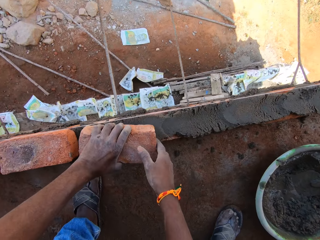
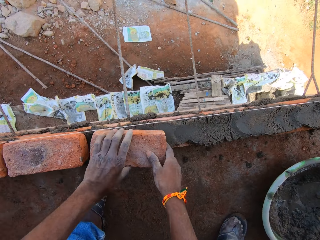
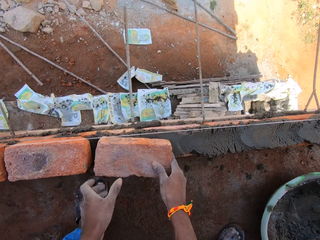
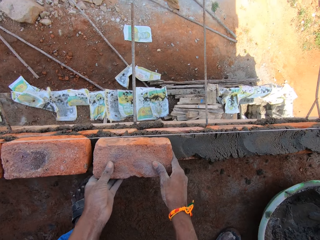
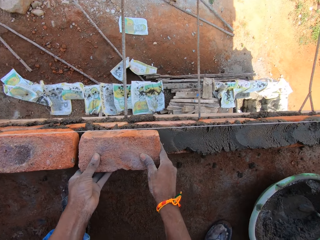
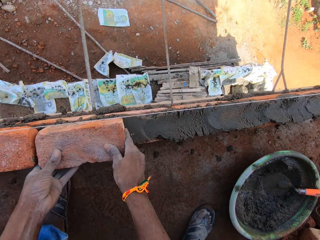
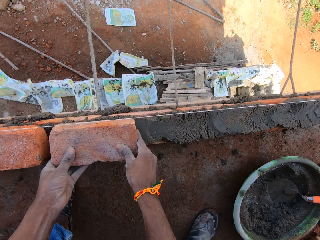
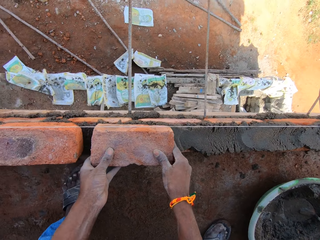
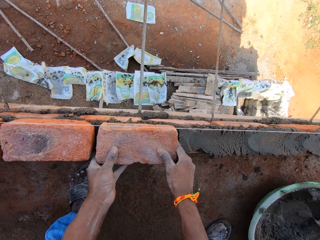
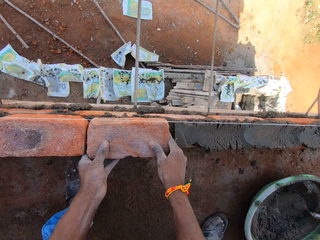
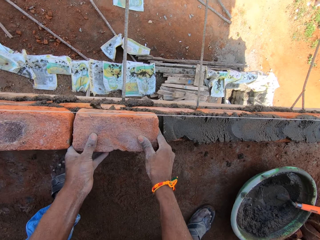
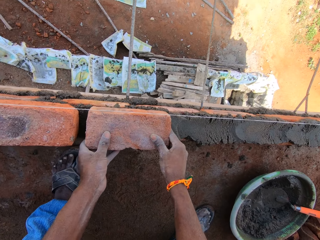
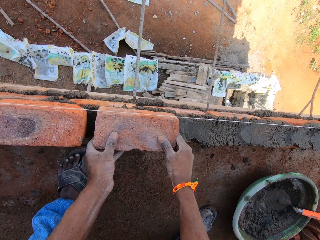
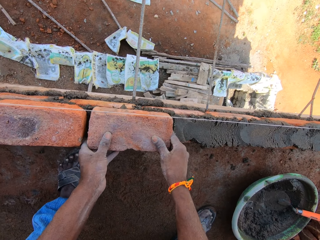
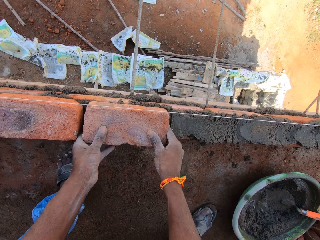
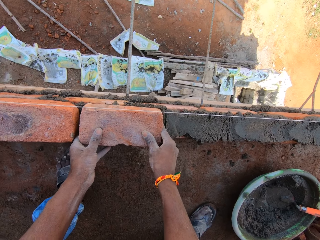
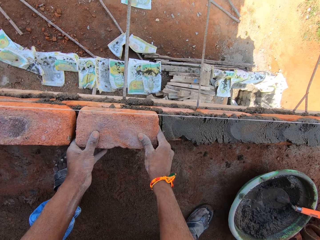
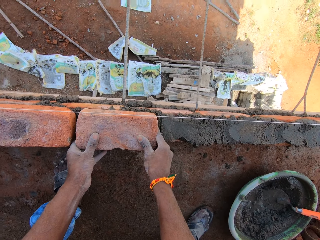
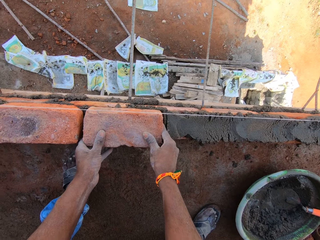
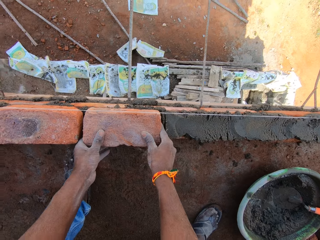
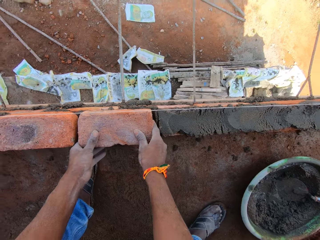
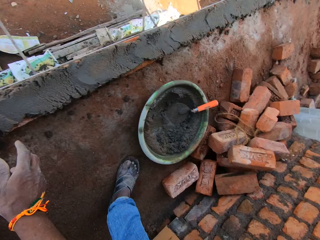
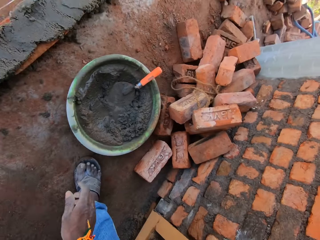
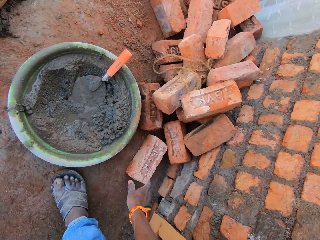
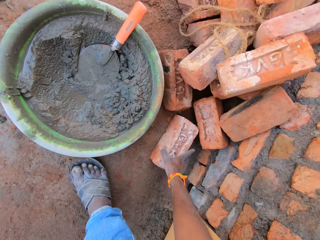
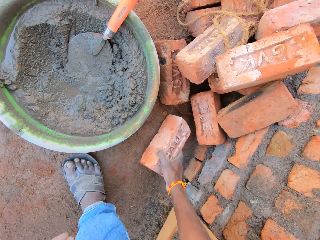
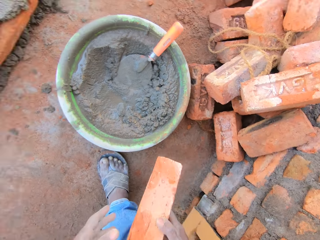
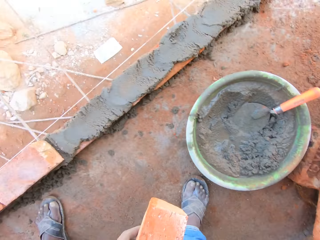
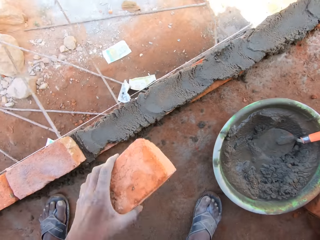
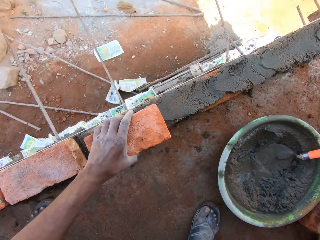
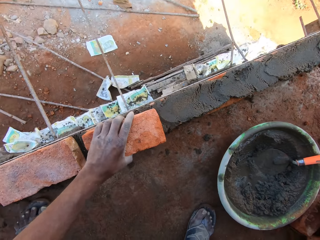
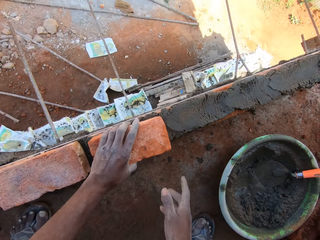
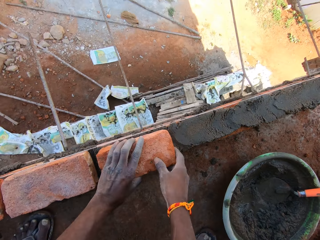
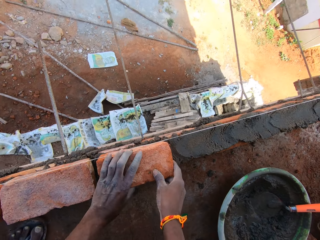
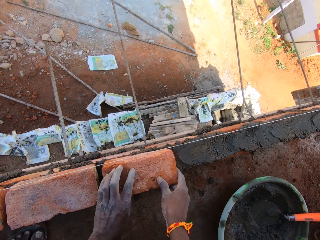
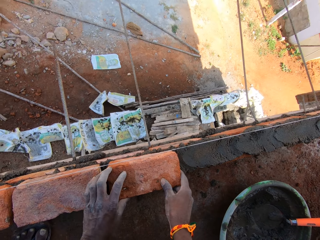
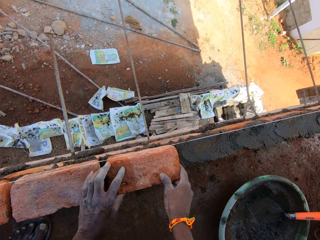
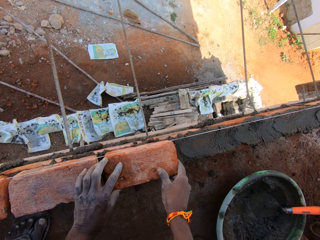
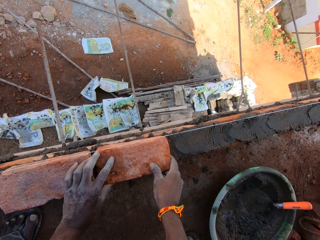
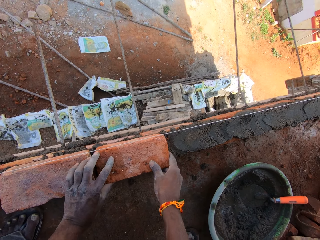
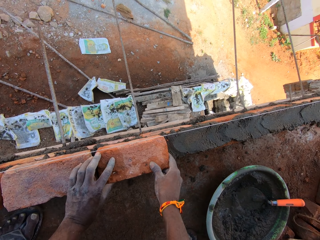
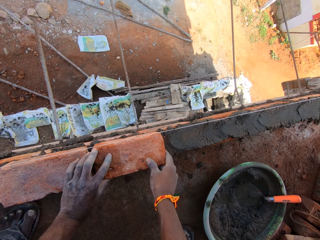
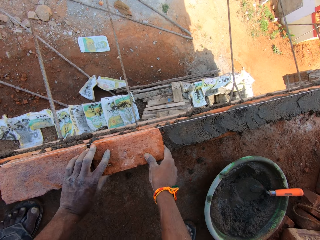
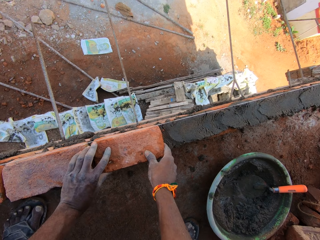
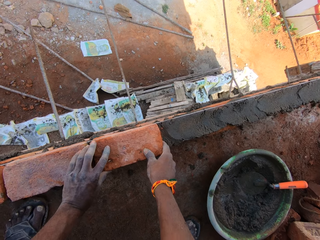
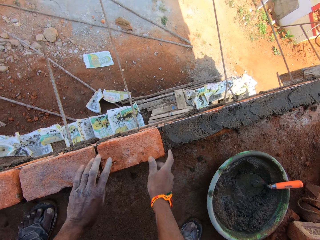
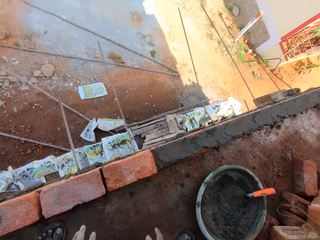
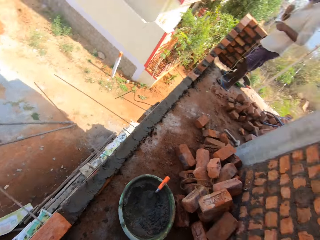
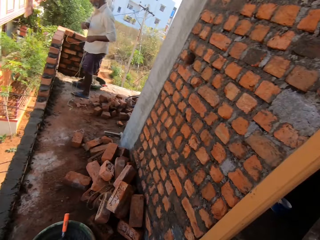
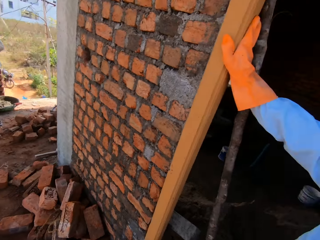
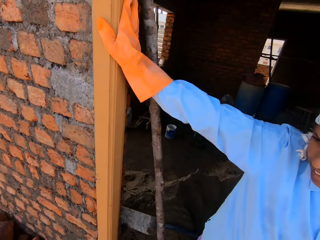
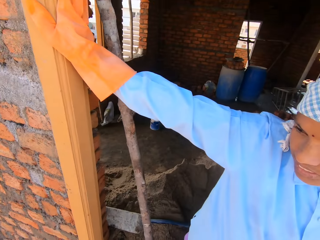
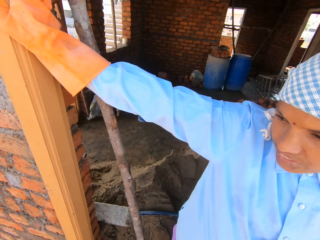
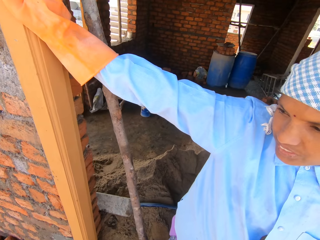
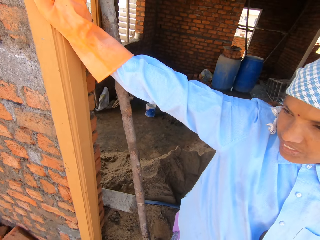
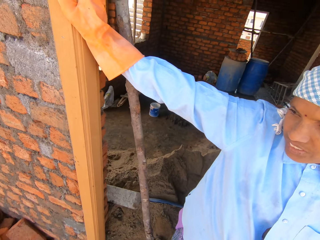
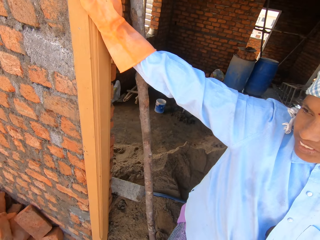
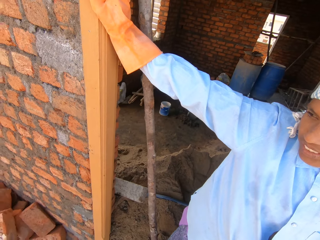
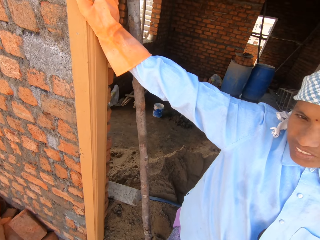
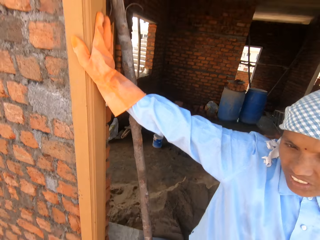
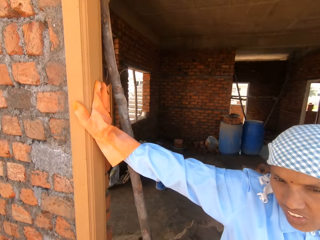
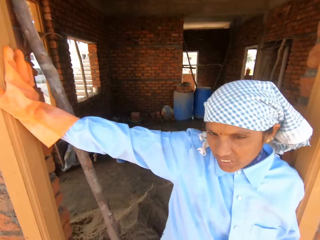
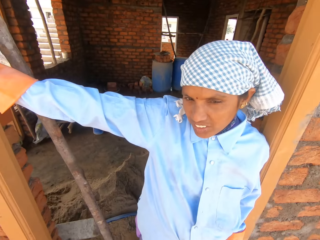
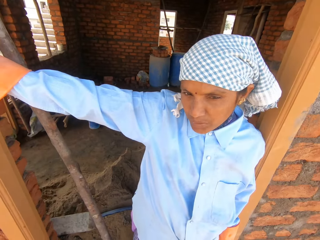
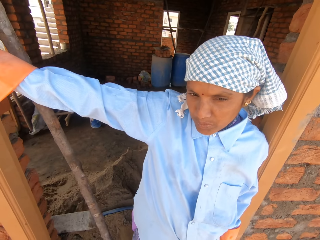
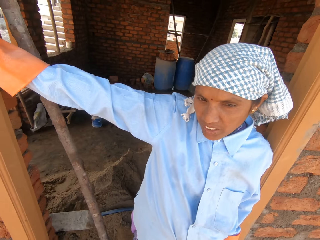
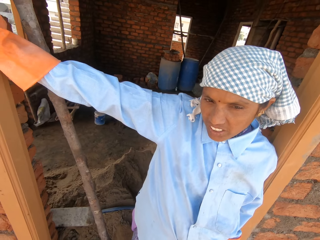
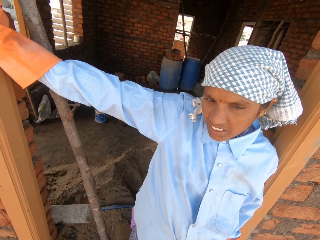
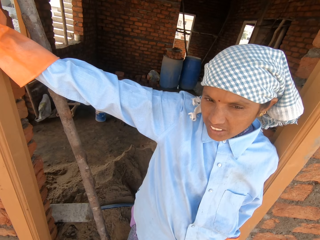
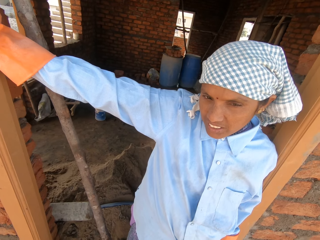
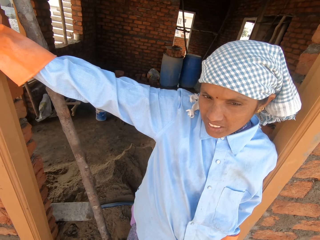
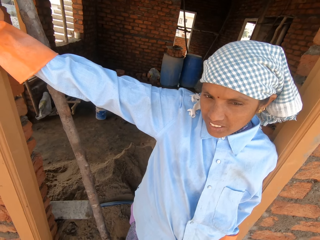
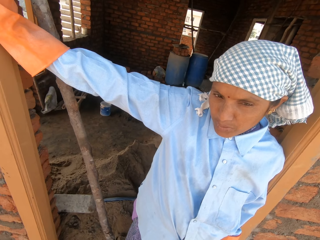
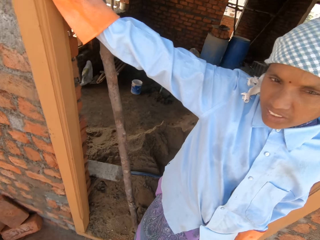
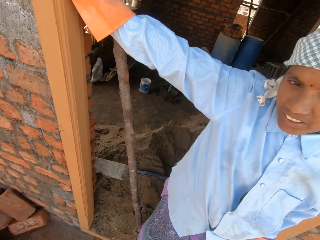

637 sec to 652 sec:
The camera wearer builds the construction. He drops the brick on the concrete mix on the set of bricks with his hands. He adjusts the brick on the concrete mix on the set of bricks with his hands. He picks up a brick from the heap of bricks on the floor with his right hand. He passes the brick to his left hand. He drops the brick on the concrete mix on the set of bricks with his left hand. He builds the construction. He adjusts the brick on the concrete mix on the set of bricks with his hands. The man holds a rope with his hands. The camera wearer looks around the building. The woman talks to the man.

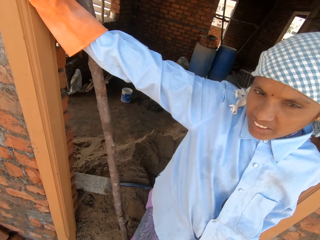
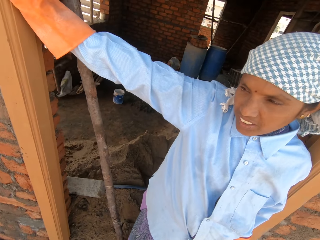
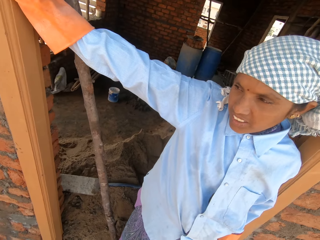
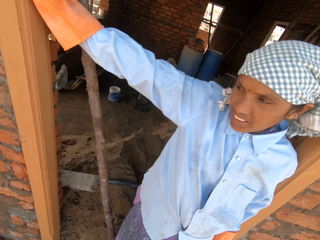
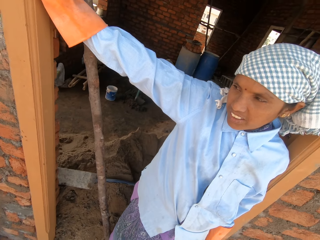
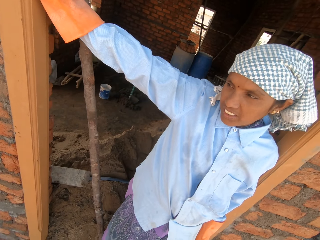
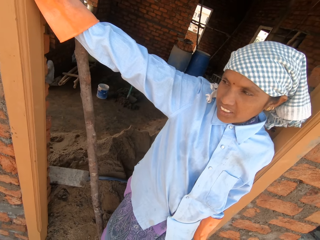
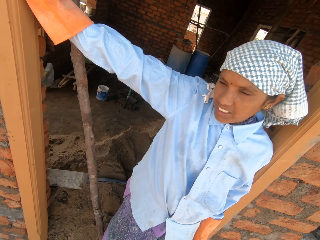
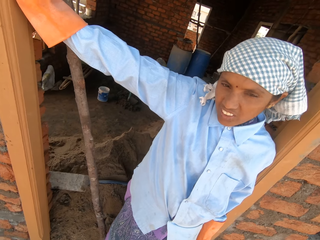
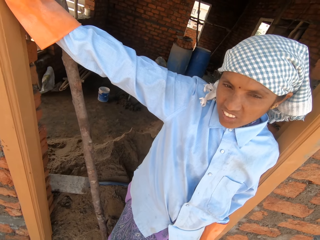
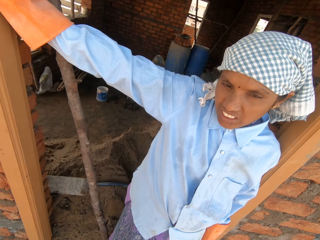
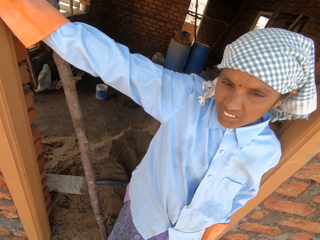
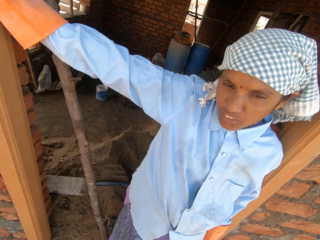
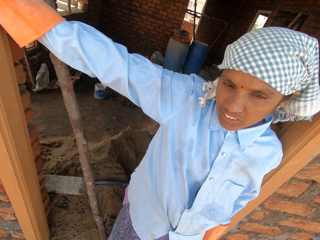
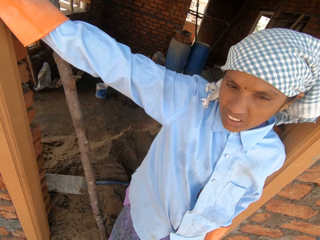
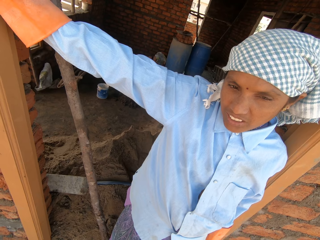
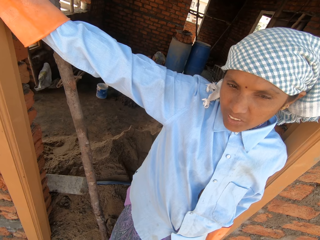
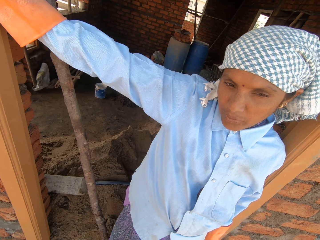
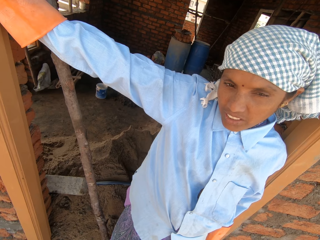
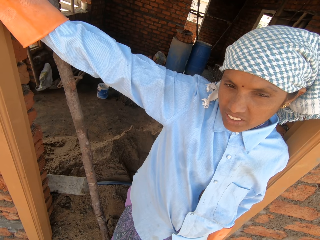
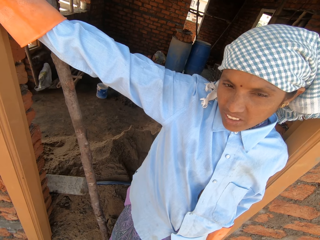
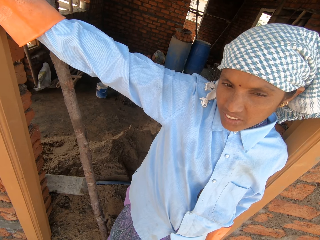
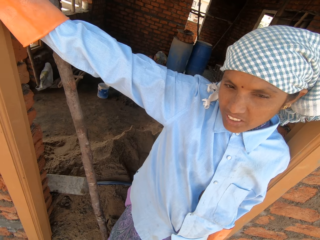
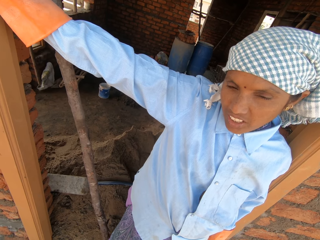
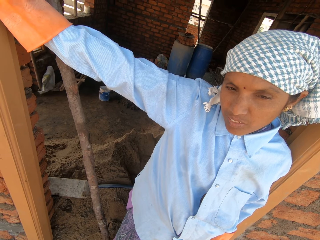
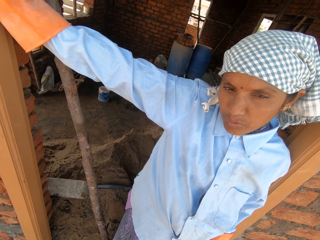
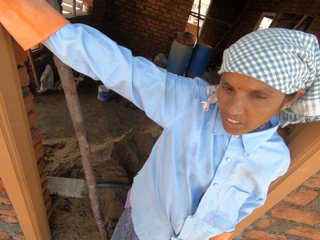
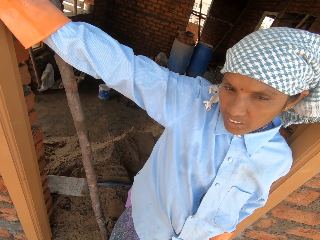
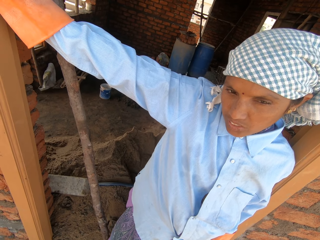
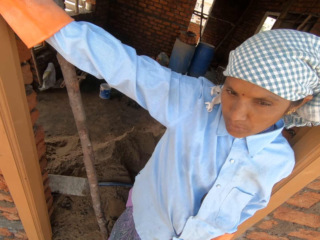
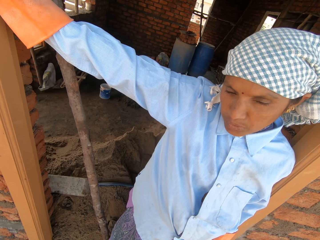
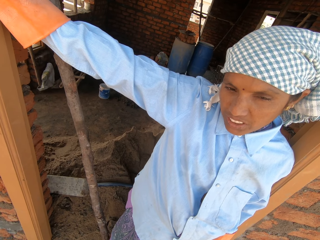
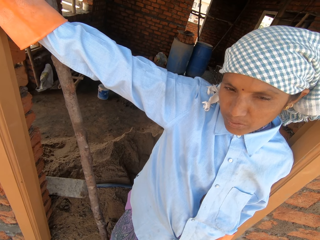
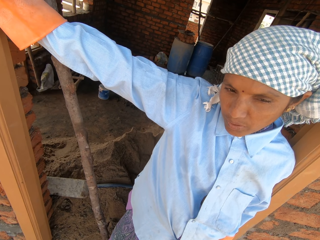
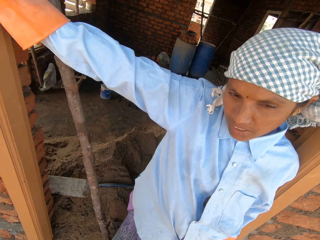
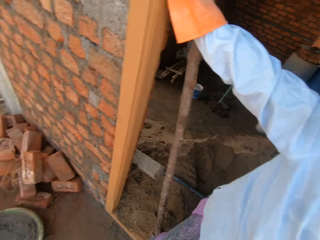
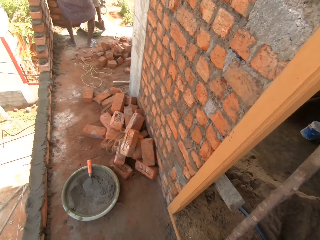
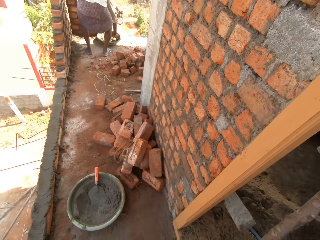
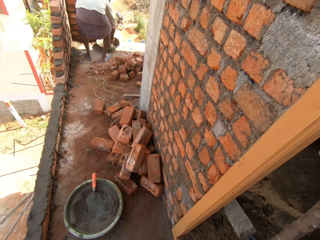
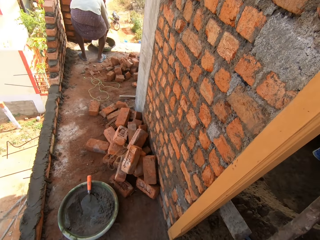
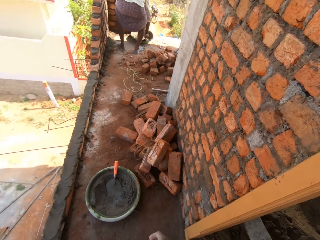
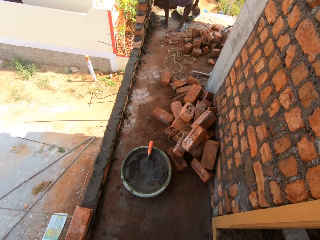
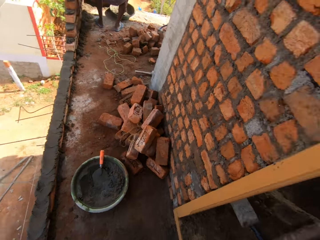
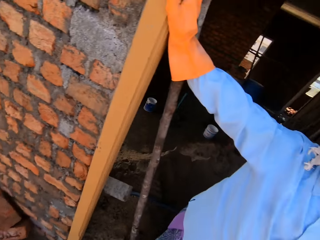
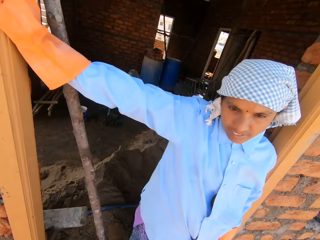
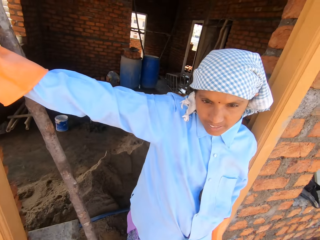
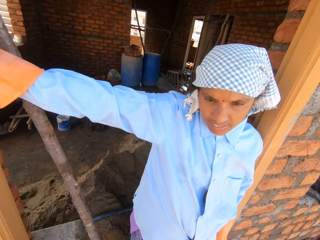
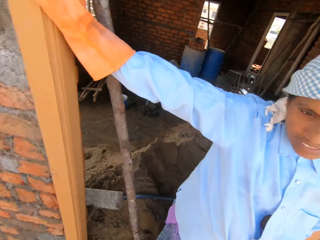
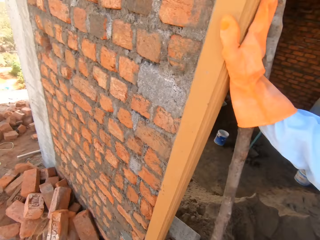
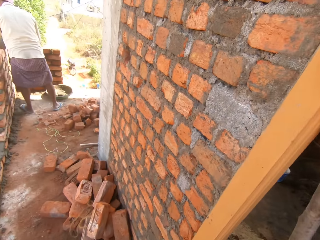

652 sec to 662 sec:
The man packs some concrete mix from the bowl on the floor with the gauging trowel in his right hand.
